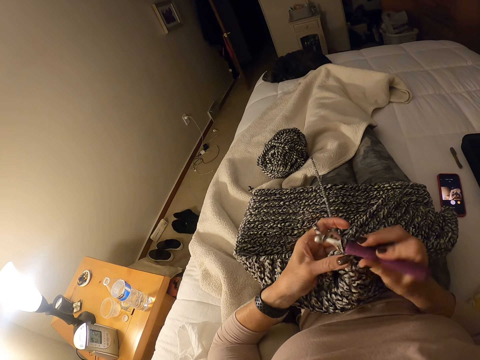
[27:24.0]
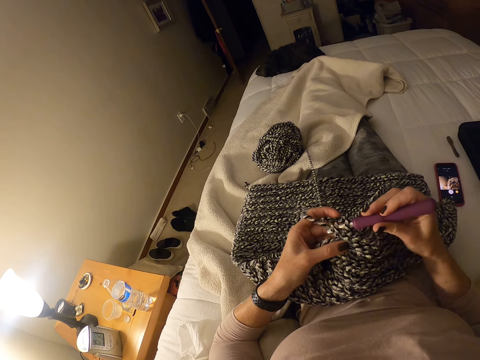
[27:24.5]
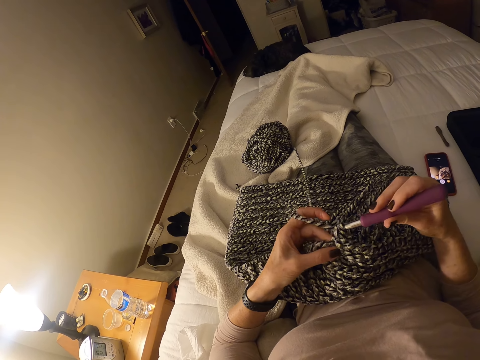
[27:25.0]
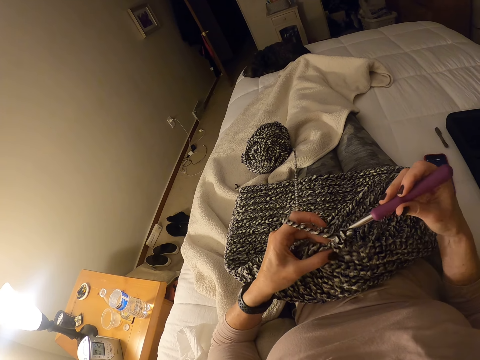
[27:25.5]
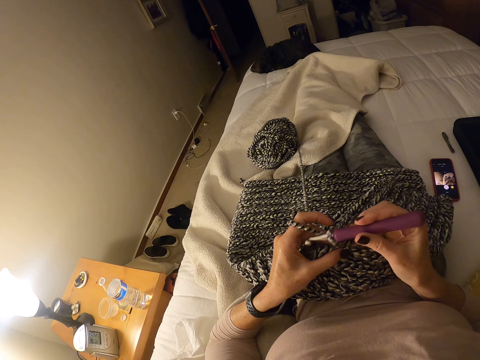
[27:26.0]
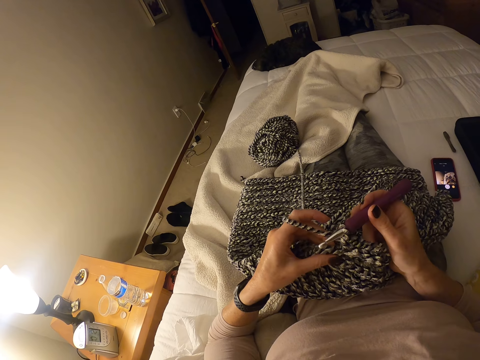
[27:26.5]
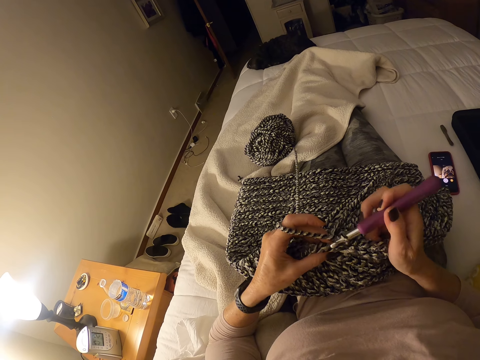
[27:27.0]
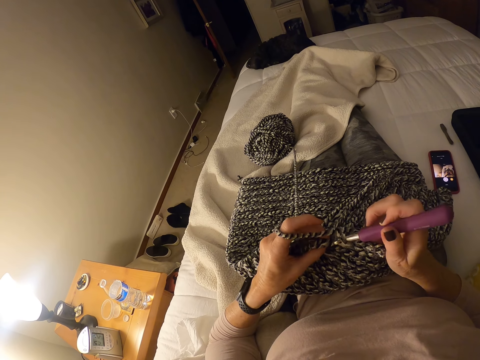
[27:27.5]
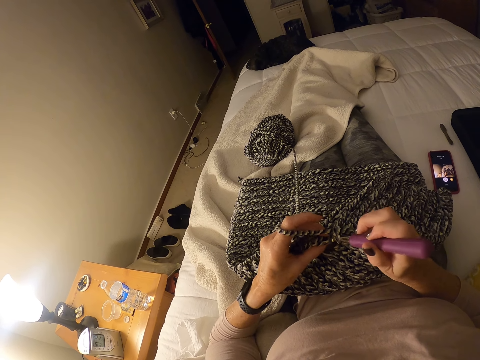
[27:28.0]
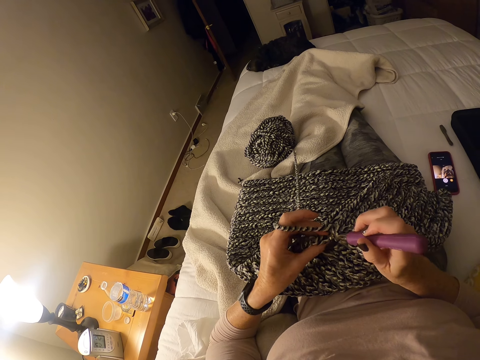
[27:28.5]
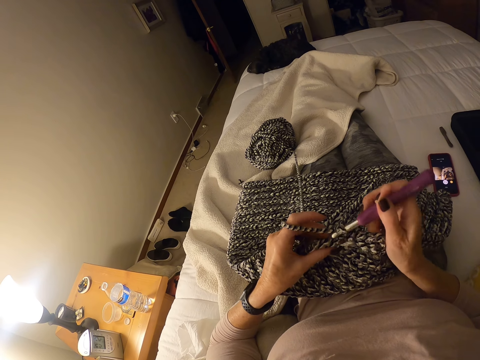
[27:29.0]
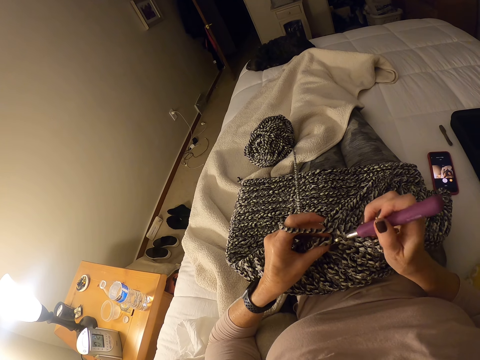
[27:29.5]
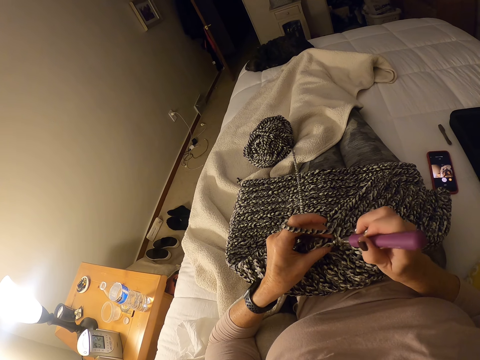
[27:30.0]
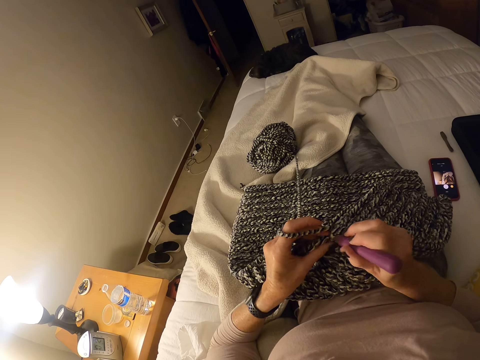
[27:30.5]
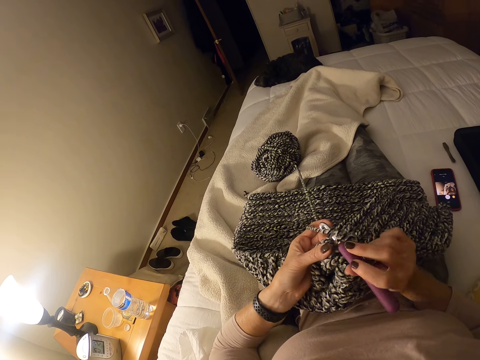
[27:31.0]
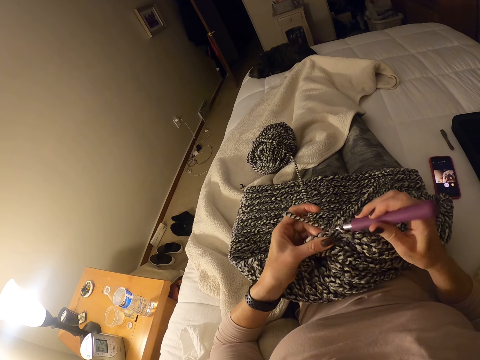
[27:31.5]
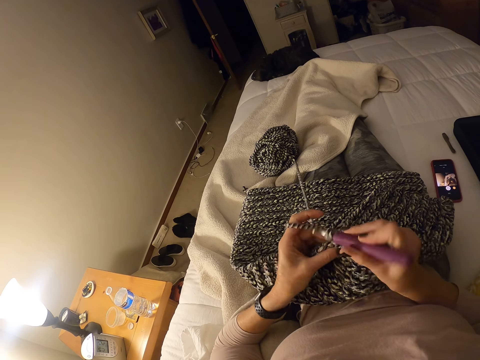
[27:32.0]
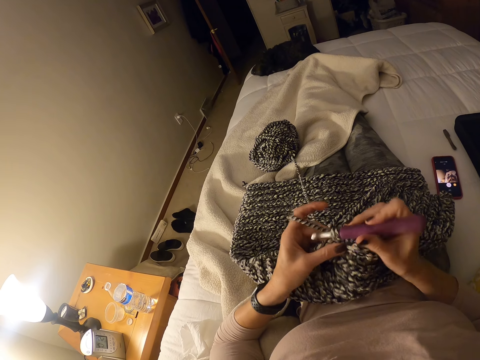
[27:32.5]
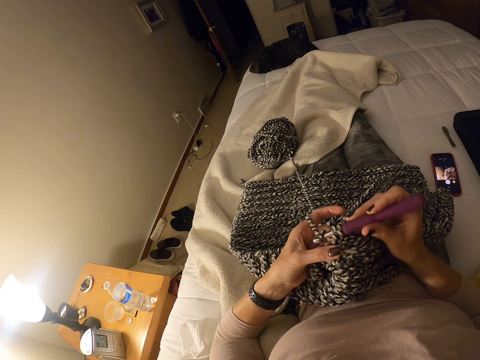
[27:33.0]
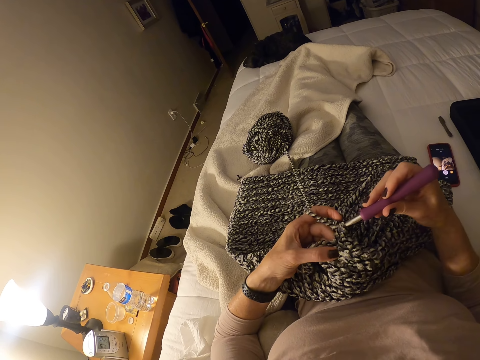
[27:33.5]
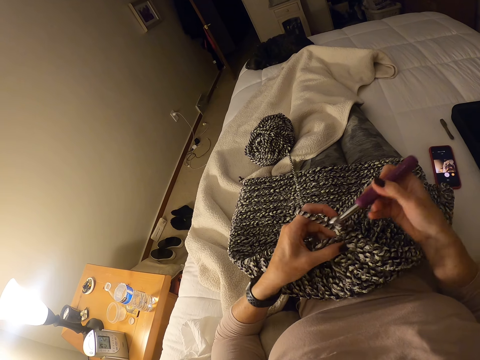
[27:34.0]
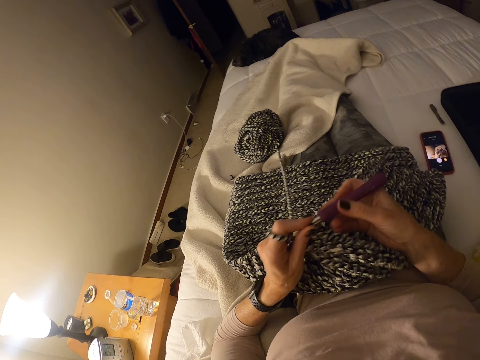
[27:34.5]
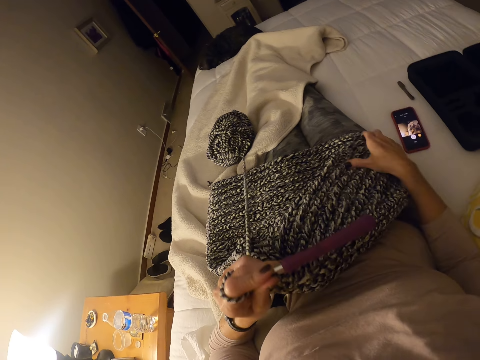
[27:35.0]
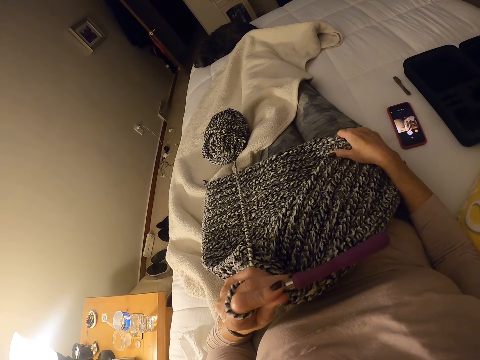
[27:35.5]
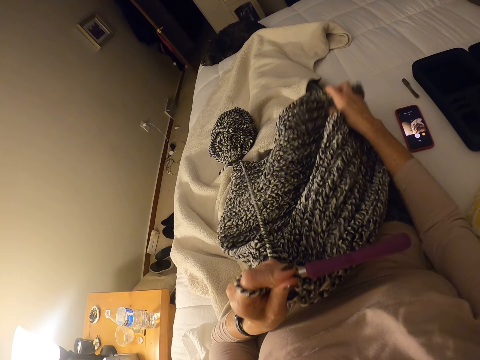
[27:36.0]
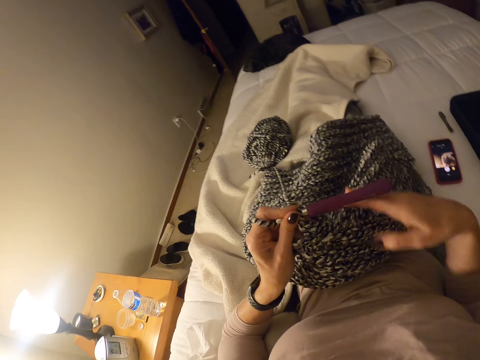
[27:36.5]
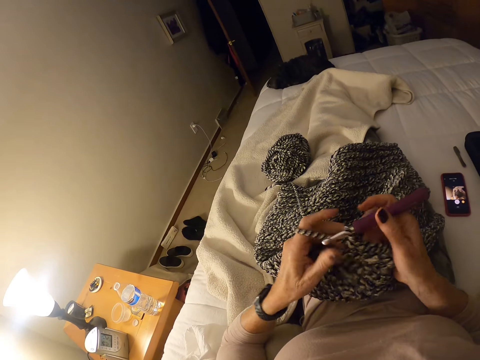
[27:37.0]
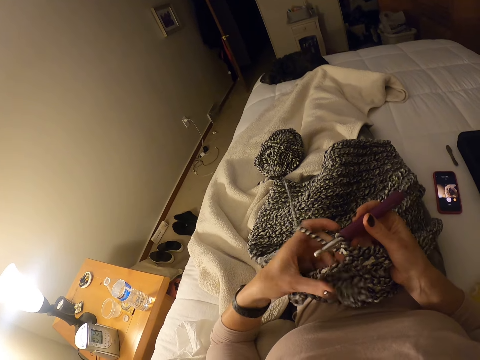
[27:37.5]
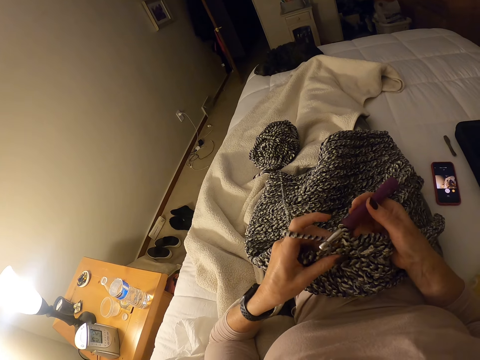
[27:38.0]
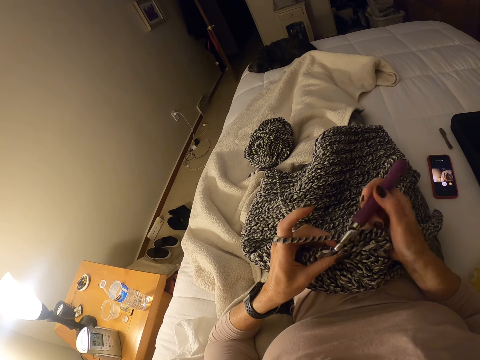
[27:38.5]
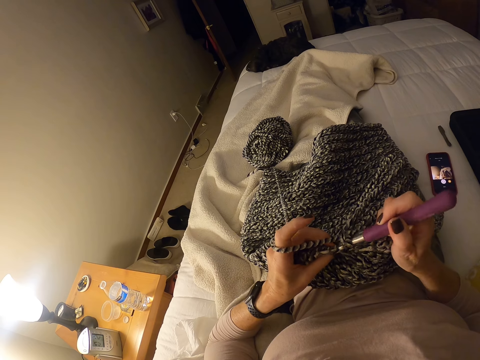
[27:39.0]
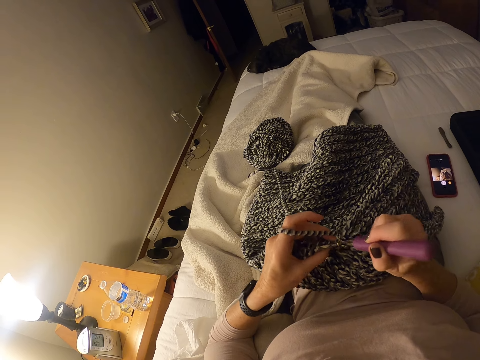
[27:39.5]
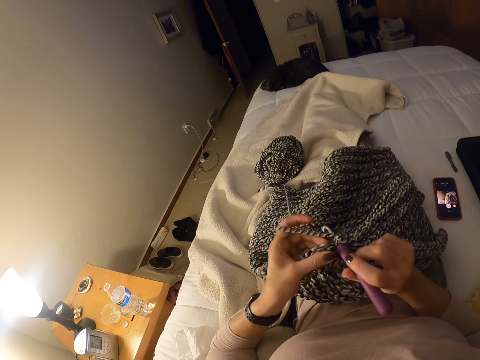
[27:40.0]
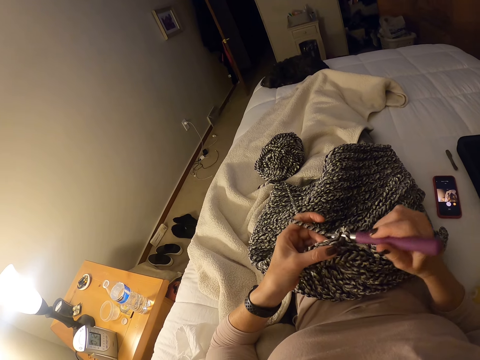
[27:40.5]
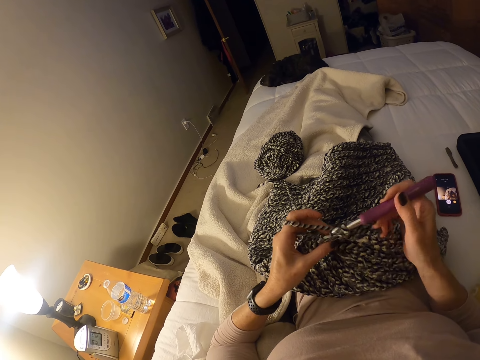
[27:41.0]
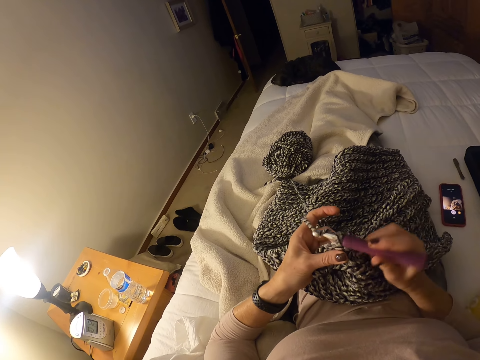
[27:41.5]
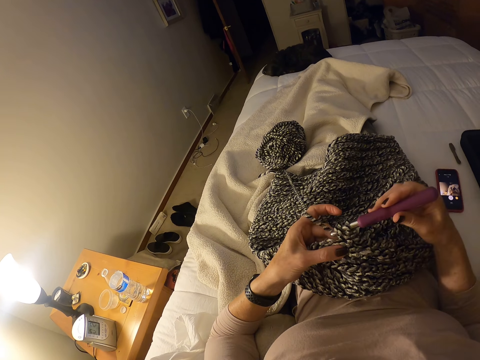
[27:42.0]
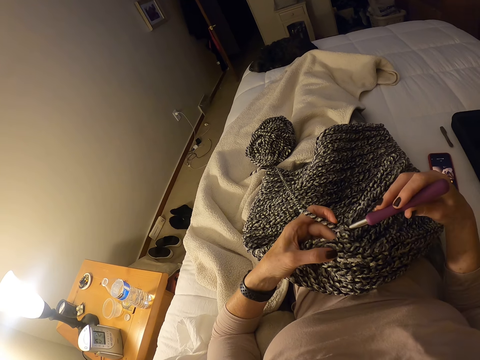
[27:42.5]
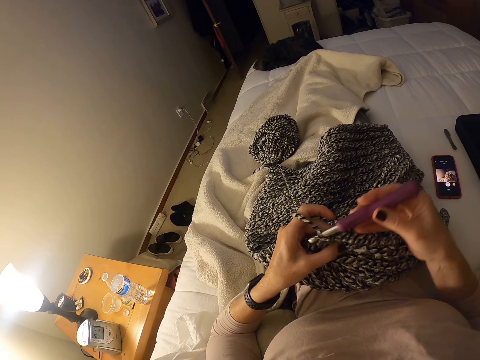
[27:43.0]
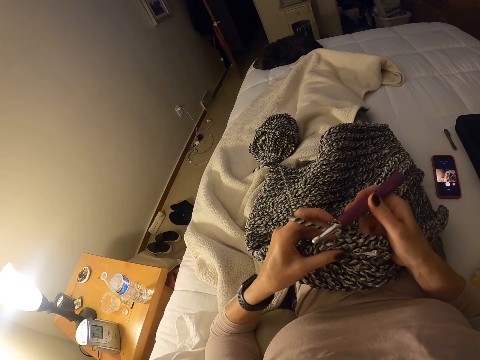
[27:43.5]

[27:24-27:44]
The camera wearer moves her left hand to the left on the cloth. She passes the crochet hook to her left hand. She adjusts the cloth on her leg with her right hand. She pulls the cloth over at the back. She holds the crochet hook with her right hand. She crochets the strip of yarn into the cloth with the crochet hook and her left hand.

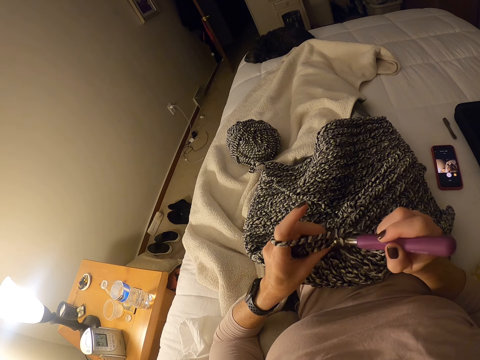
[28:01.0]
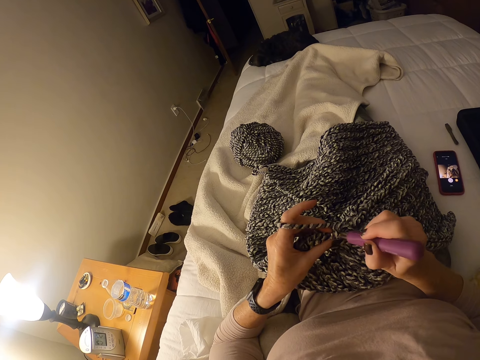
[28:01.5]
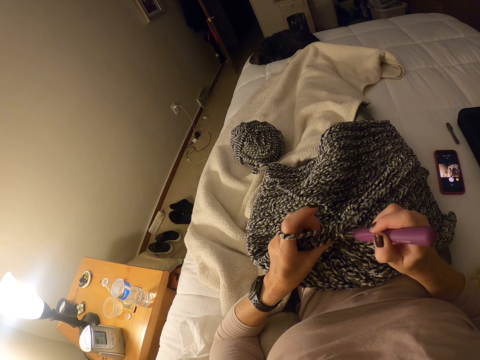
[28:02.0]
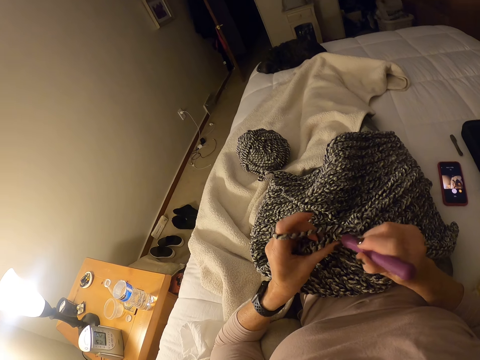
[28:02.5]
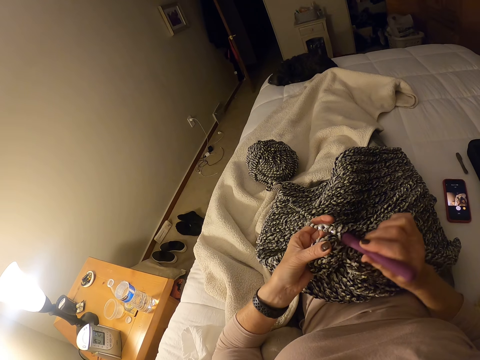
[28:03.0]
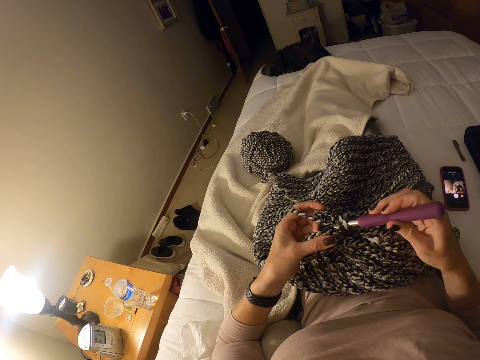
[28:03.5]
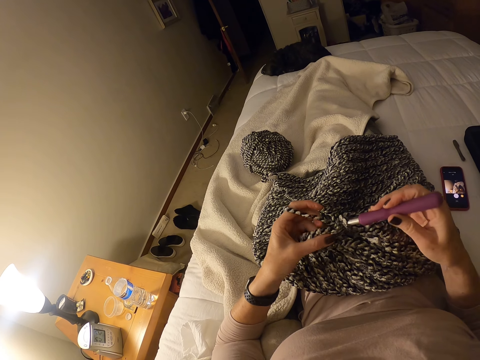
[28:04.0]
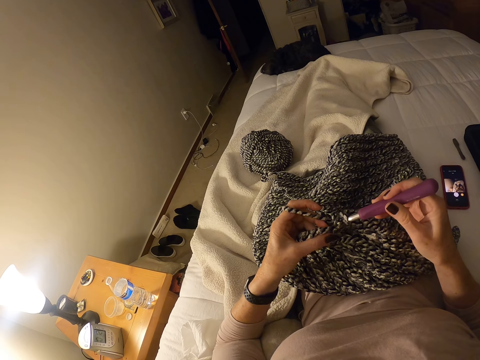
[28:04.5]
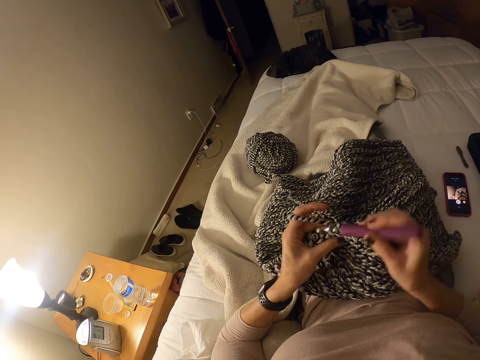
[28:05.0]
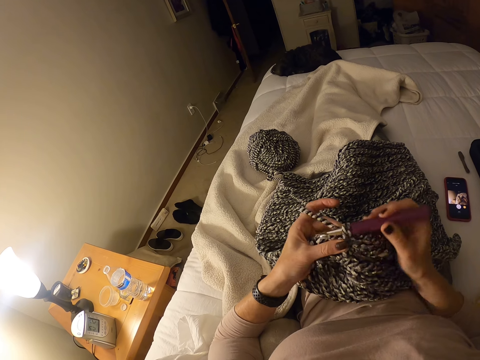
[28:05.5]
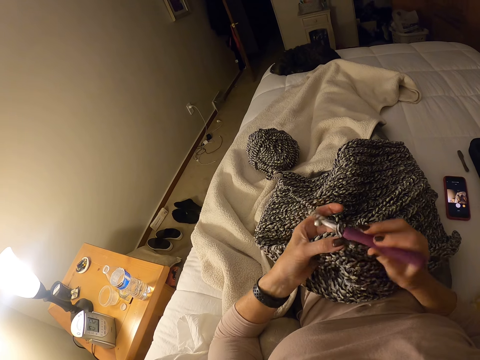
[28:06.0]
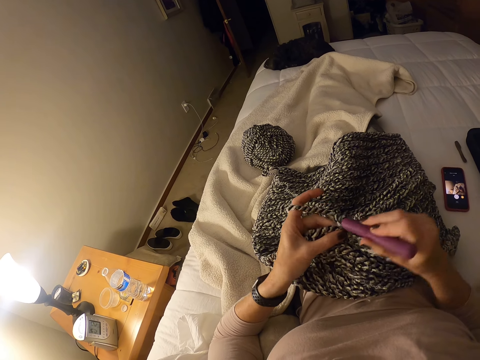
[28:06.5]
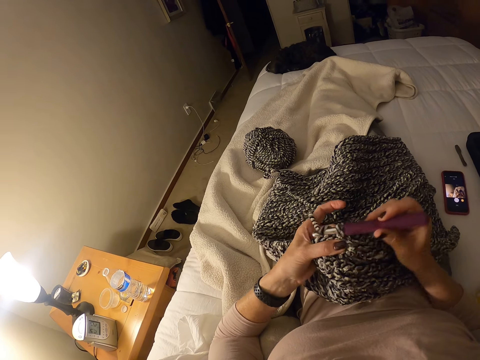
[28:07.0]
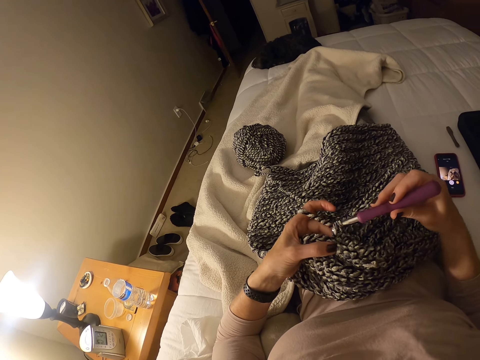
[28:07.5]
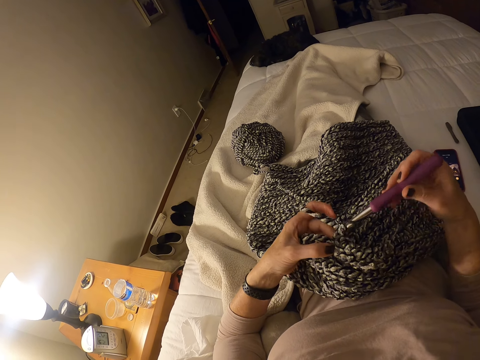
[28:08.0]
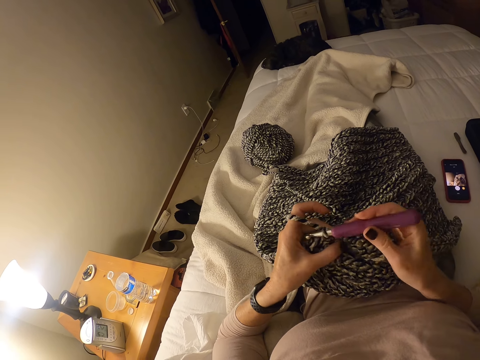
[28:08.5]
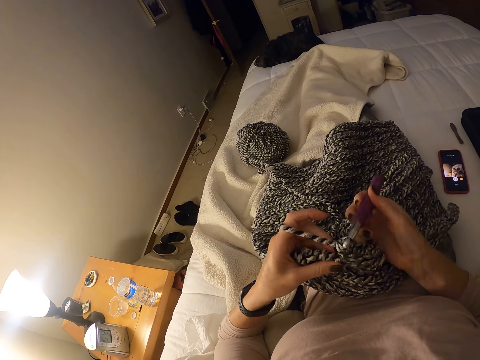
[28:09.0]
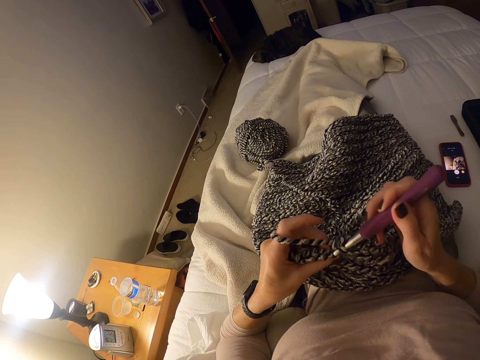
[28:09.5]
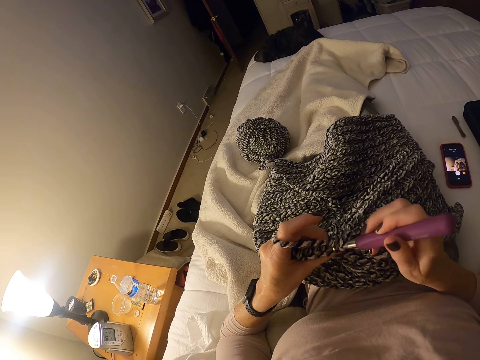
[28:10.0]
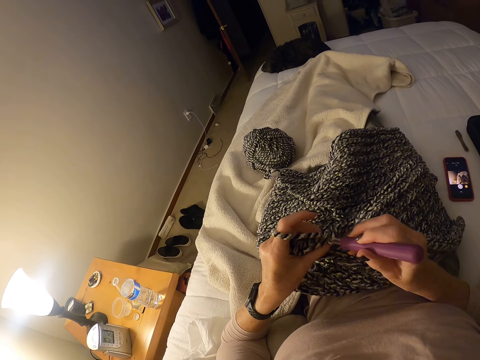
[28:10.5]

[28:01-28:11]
The camera wearer sews the thread to the cloth.
